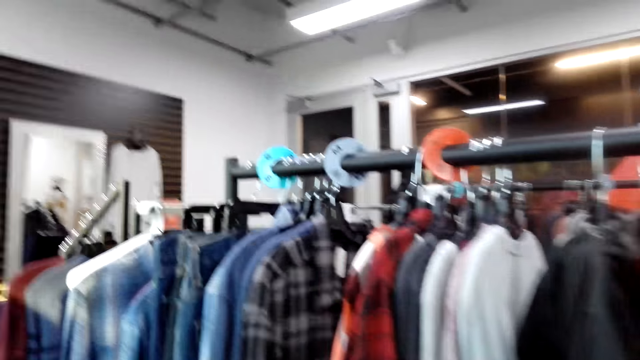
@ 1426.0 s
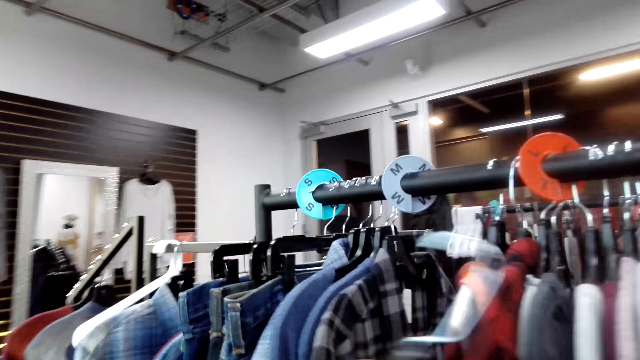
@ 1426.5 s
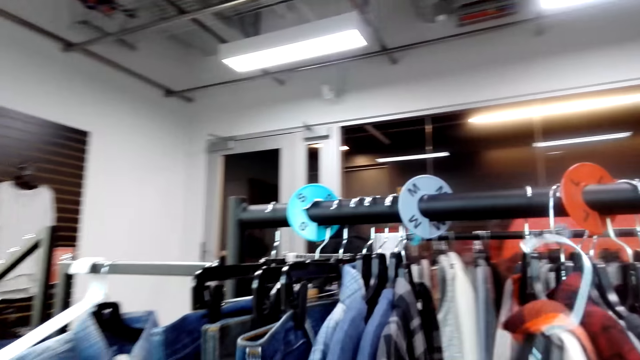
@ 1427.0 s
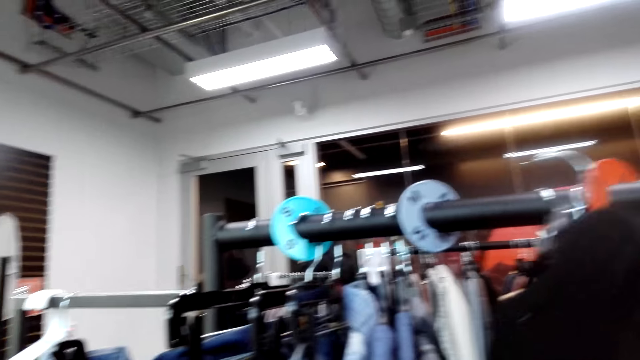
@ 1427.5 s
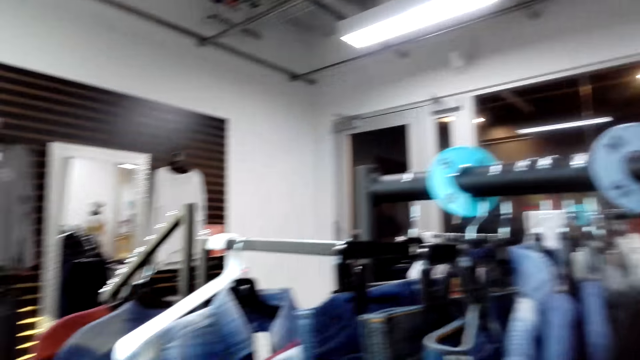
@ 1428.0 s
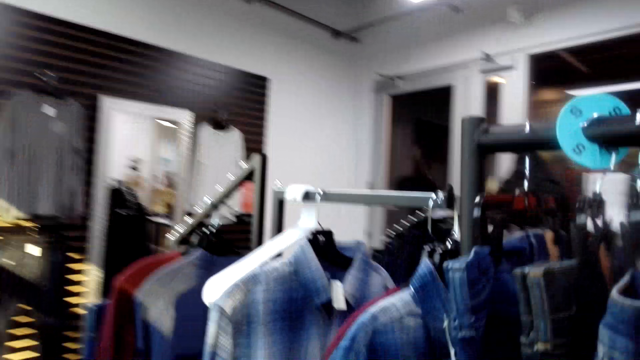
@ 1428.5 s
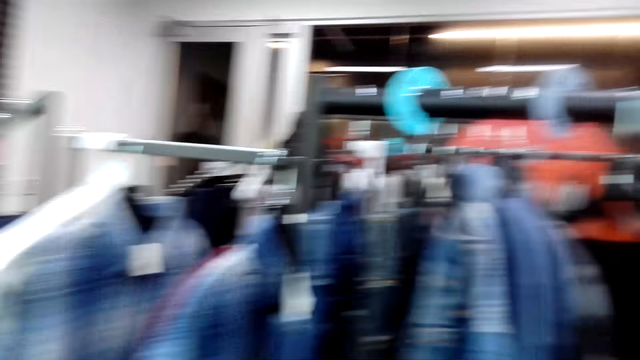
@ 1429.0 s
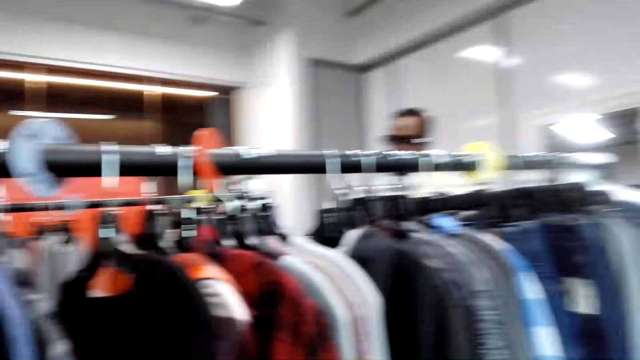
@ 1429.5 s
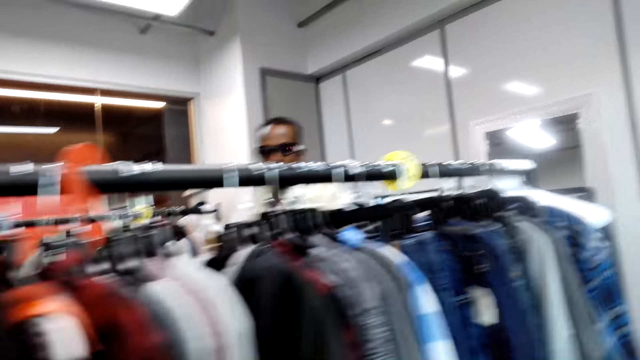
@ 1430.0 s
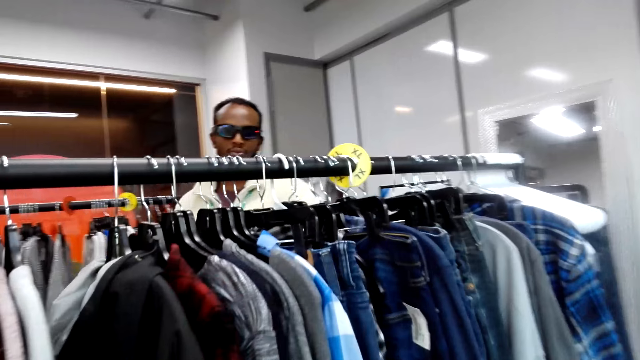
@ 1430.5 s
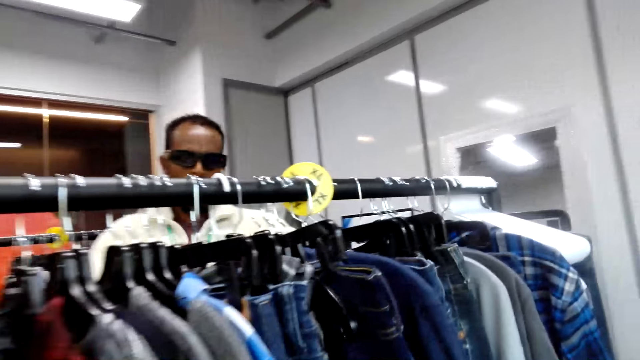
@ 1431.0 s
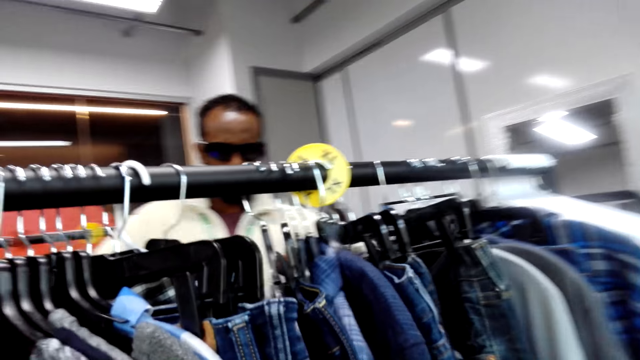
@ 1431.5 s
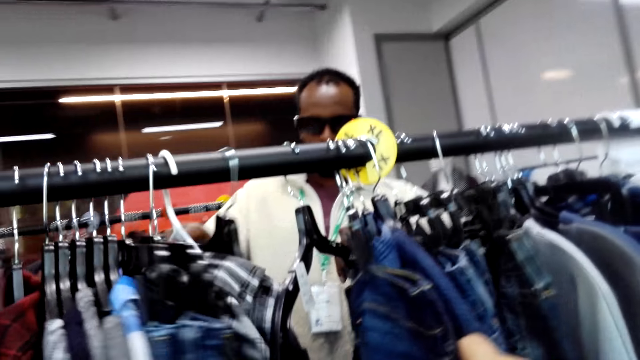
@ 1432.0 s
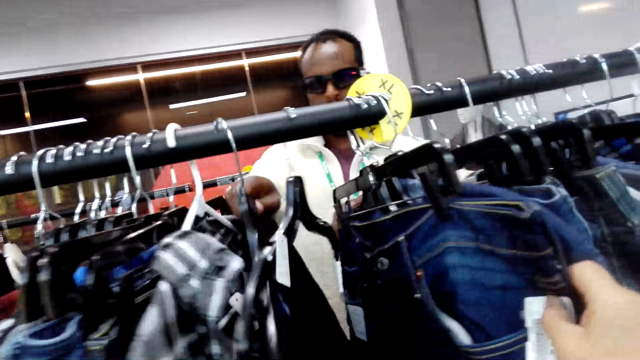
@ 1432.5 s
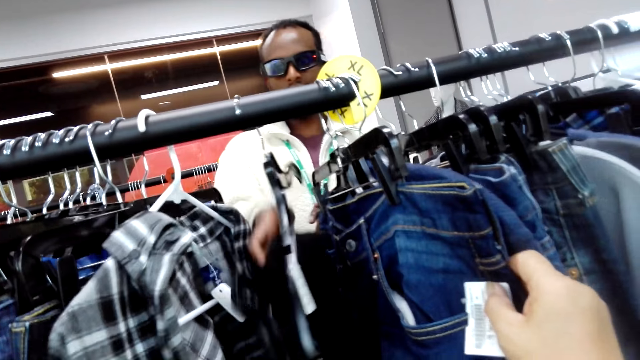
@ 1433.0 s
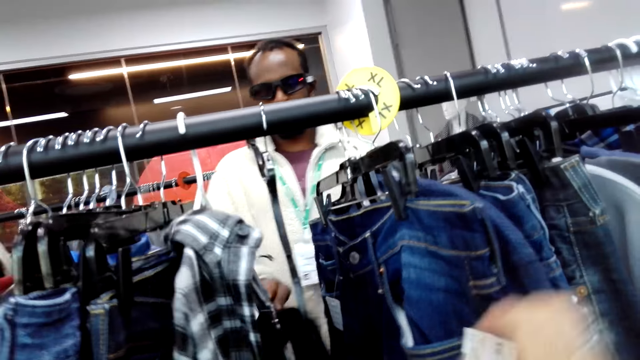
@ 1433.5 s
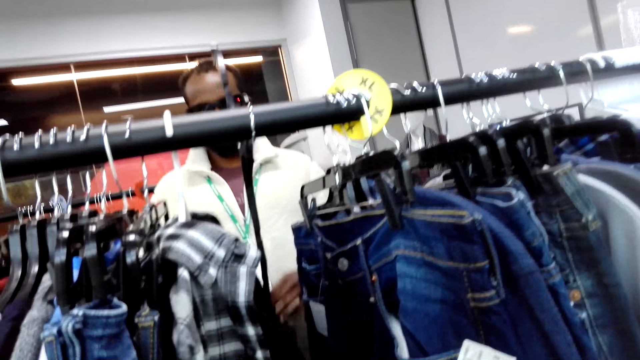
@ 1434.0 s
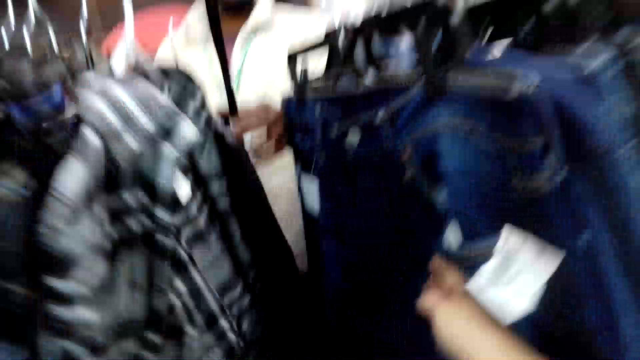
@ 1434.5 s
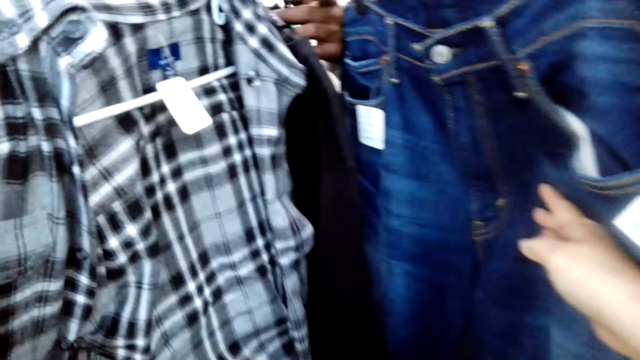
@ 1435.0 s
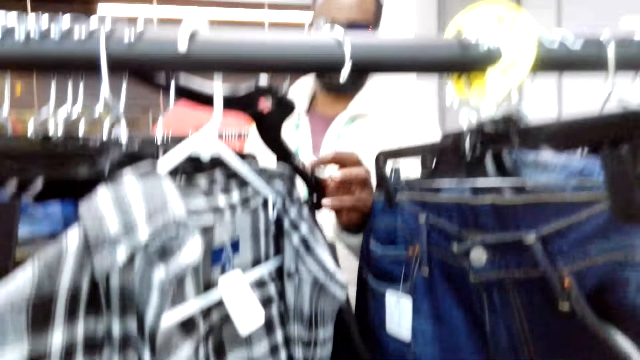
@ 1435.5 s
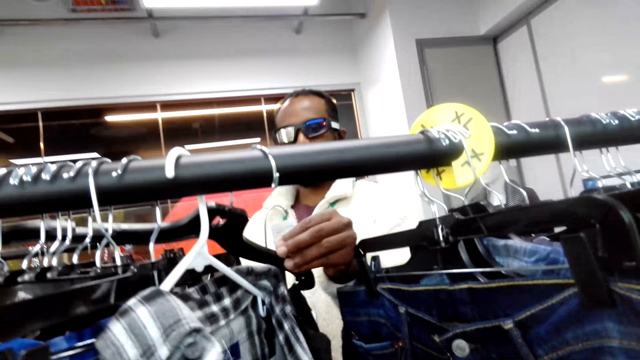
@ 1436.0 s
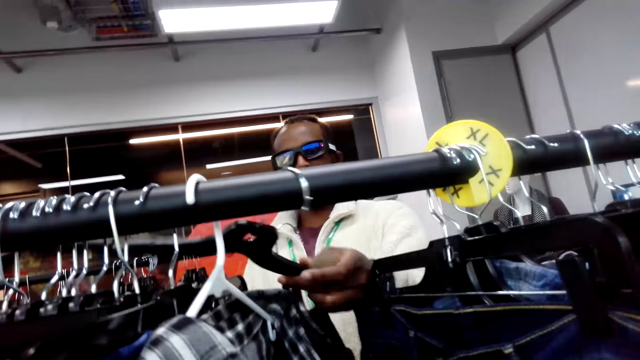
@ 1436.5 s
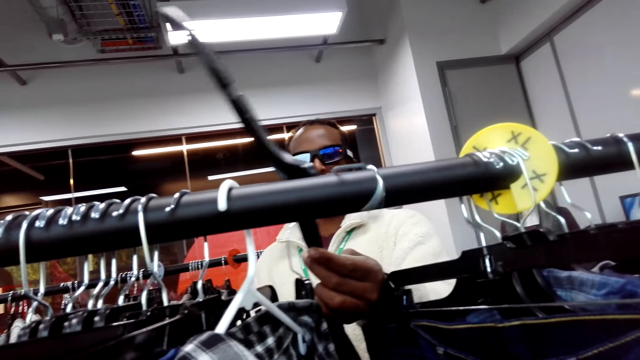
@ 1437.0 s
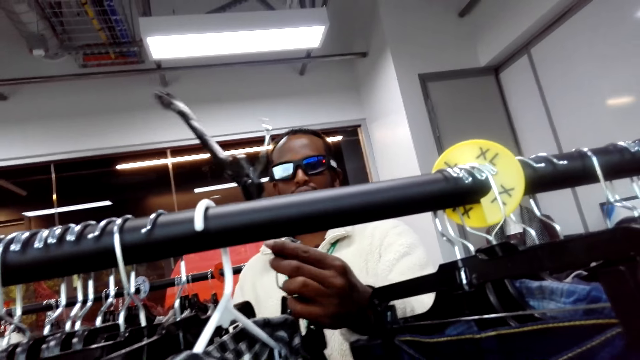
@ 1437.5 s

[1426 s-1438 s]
The camera wearer puts a hanger on the hanging line. They look through the clothes. They touch the clothes.

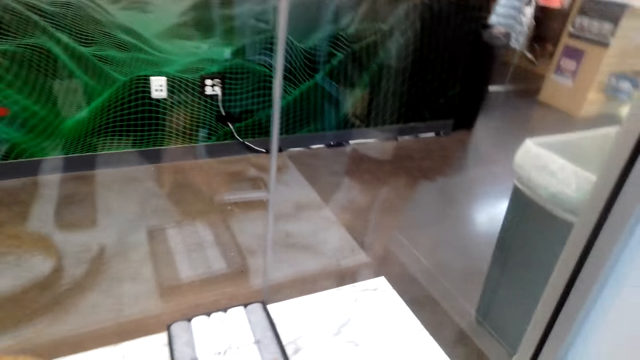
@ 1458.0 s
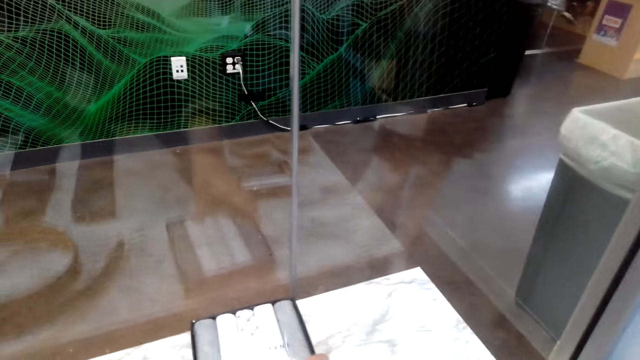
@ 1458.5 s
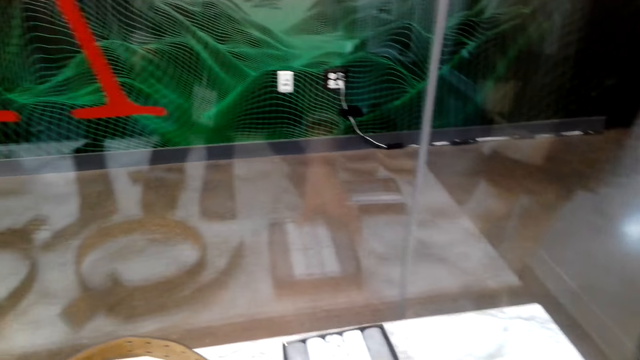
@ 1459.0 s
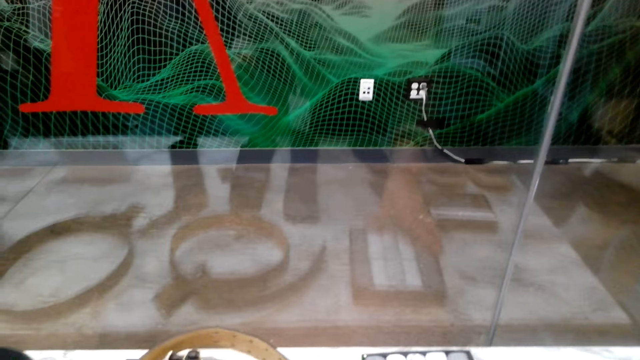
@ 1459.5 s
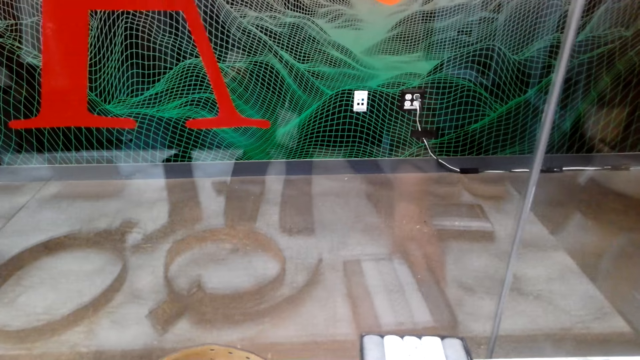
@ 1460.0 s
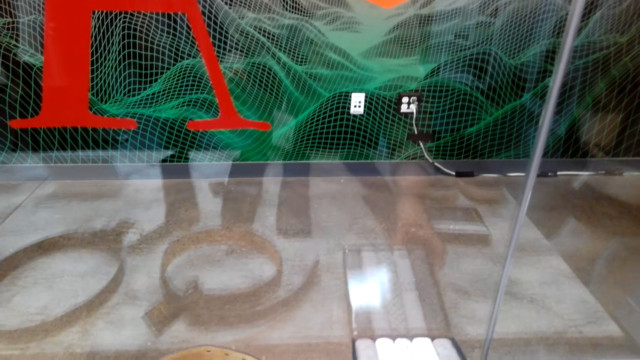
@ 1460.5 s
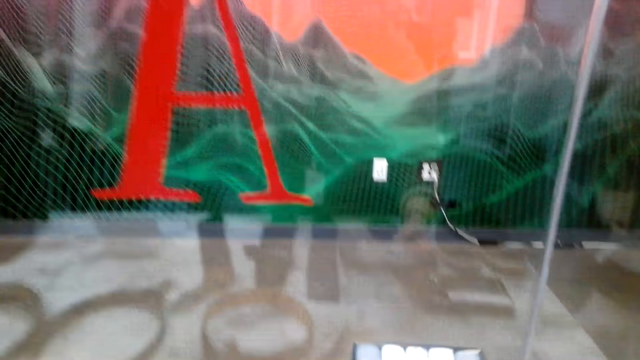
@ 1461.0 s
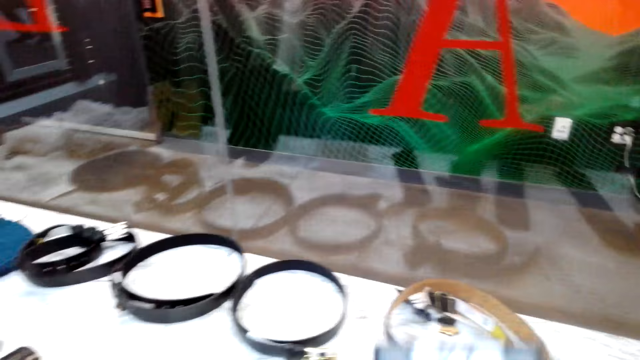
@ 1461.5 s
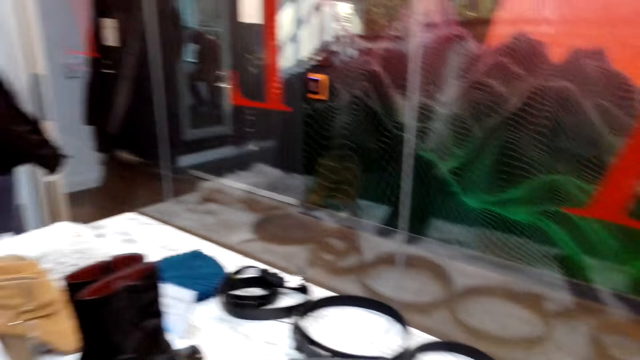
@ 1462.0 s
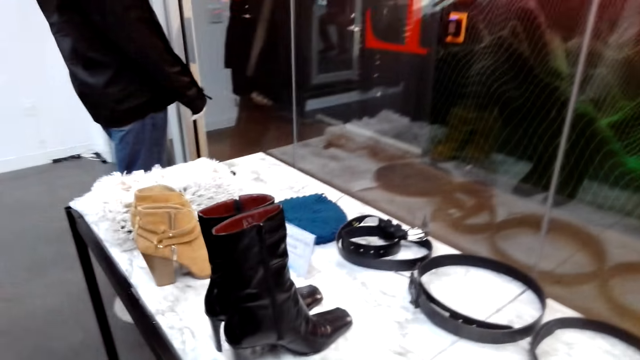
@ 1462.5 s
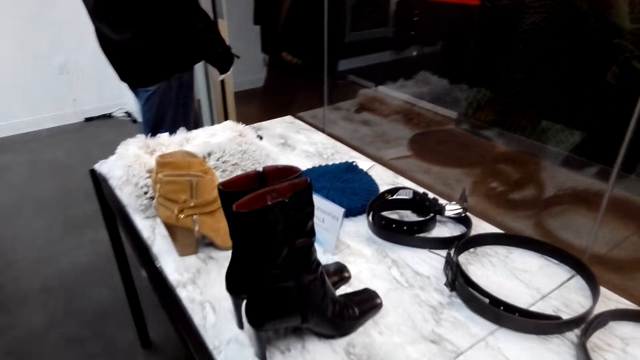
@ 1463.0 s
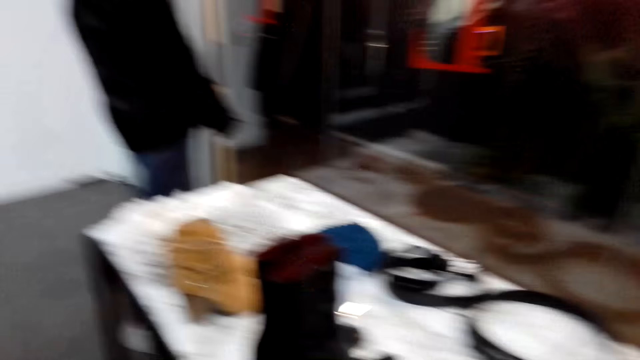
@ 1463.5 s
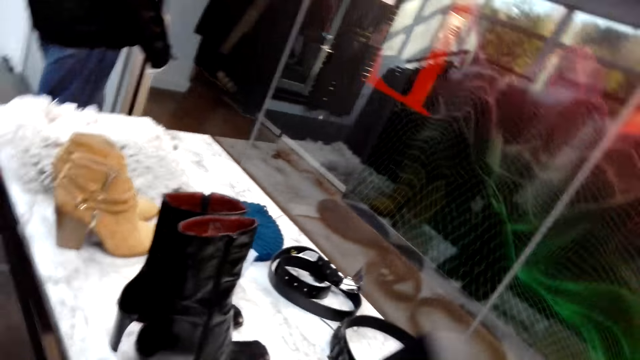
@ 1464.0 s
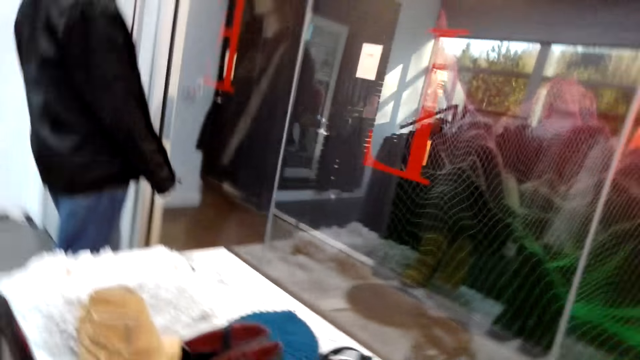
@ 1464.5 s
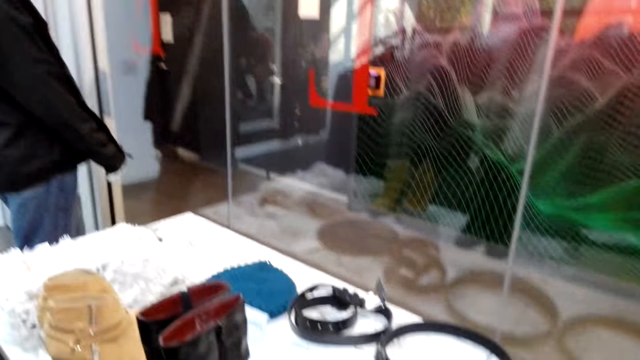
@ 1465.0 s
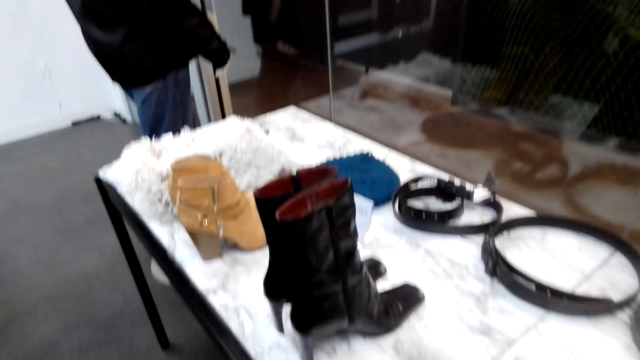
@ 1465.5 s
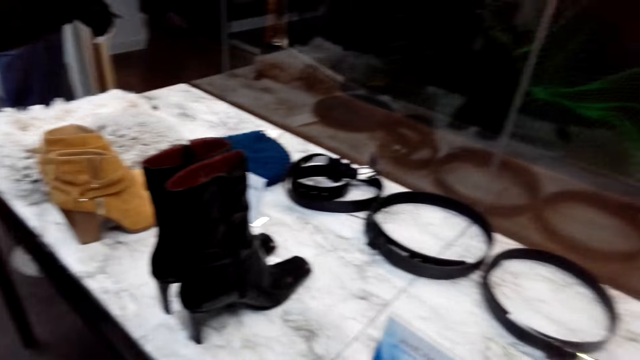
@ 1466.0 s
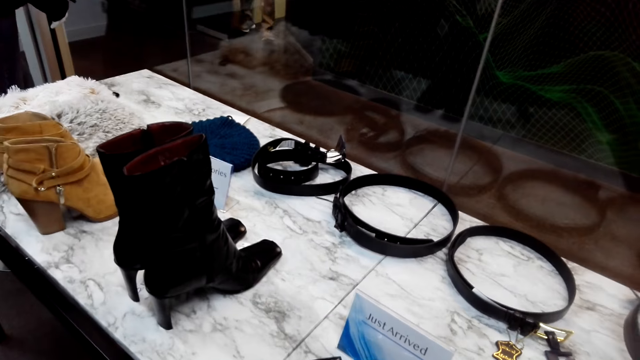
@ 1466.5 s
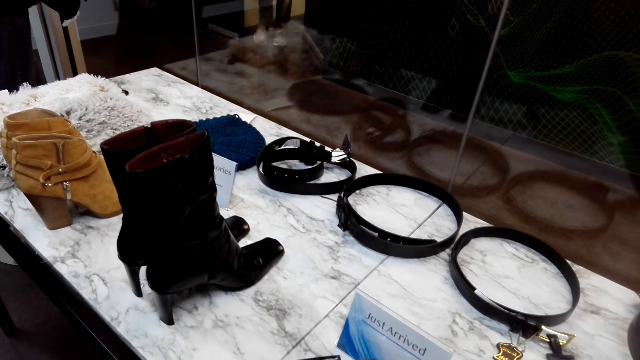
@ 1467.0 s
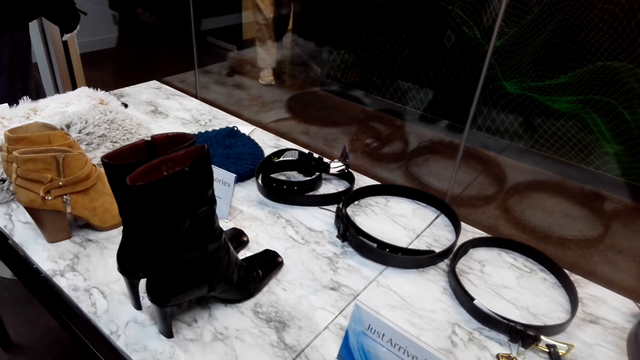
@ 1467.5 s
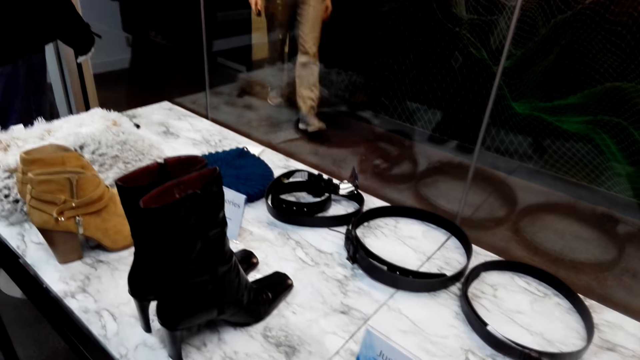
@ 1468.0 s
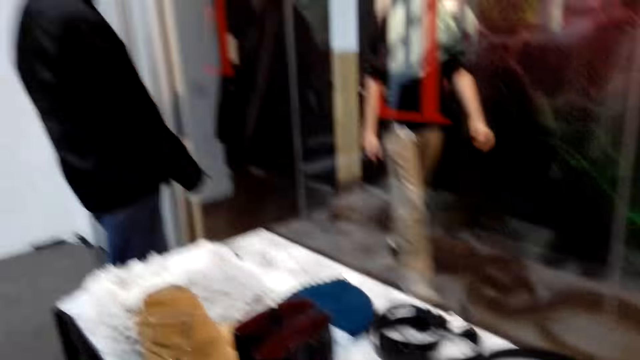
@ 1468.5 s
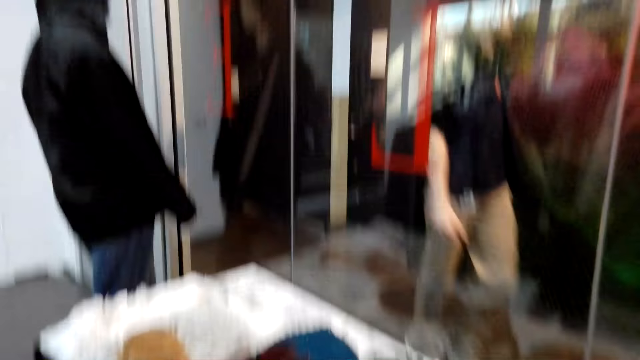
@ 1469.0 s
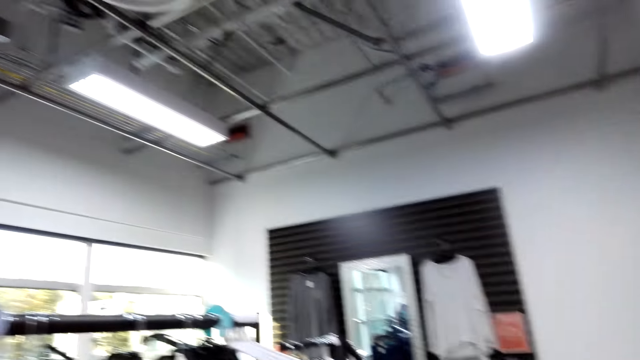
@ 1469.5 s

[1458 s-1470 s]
The camera wearer takes a box.
